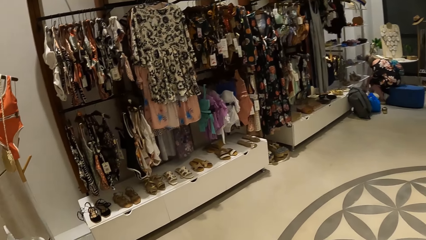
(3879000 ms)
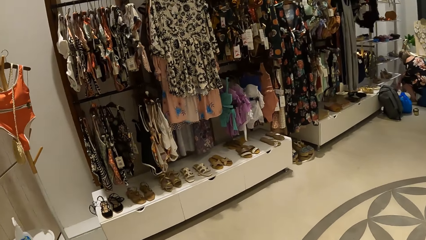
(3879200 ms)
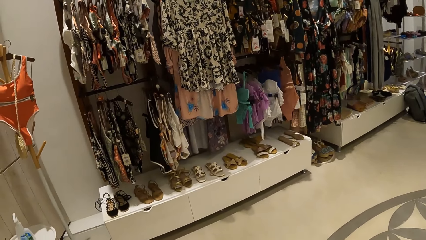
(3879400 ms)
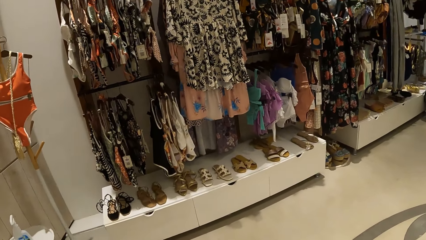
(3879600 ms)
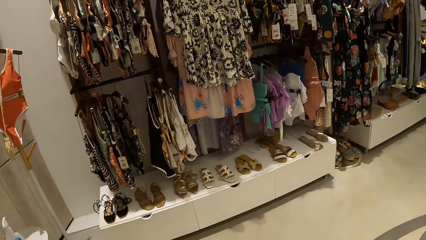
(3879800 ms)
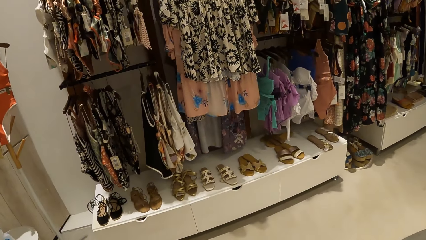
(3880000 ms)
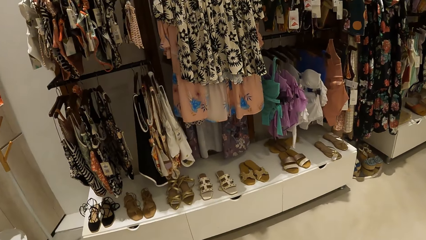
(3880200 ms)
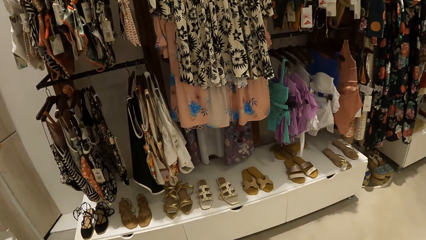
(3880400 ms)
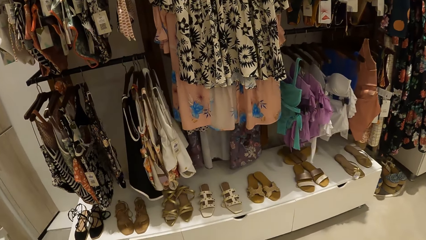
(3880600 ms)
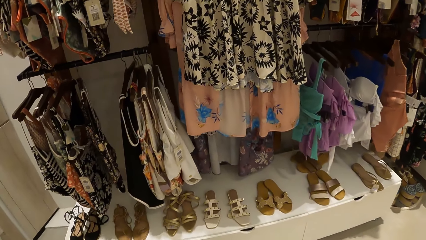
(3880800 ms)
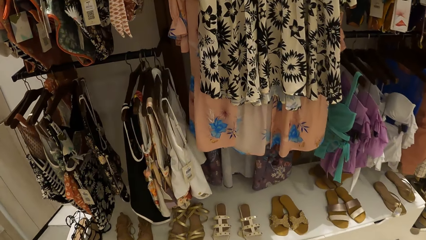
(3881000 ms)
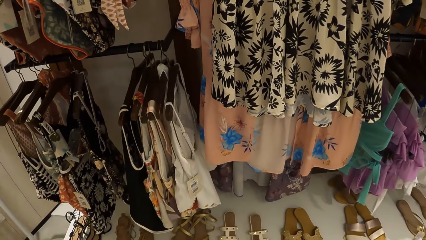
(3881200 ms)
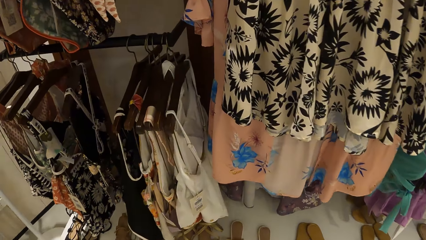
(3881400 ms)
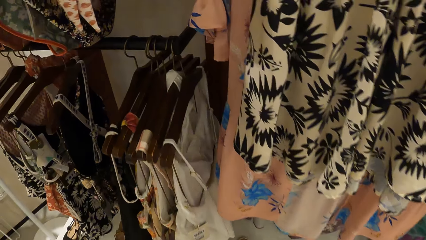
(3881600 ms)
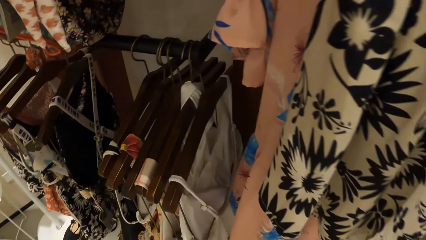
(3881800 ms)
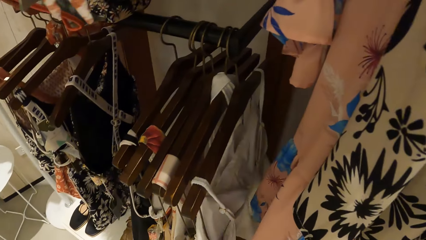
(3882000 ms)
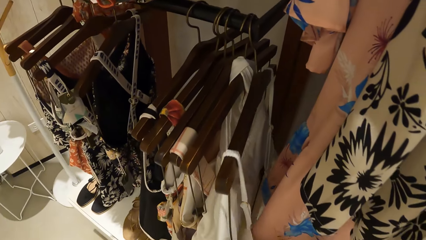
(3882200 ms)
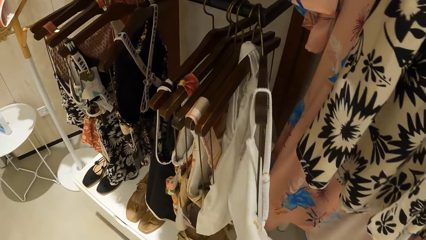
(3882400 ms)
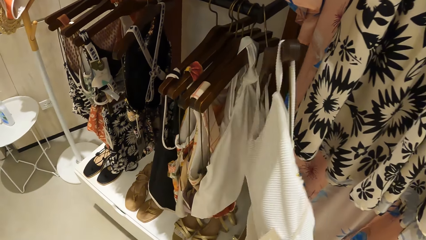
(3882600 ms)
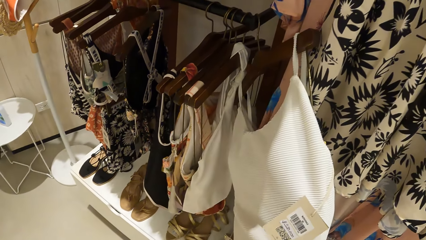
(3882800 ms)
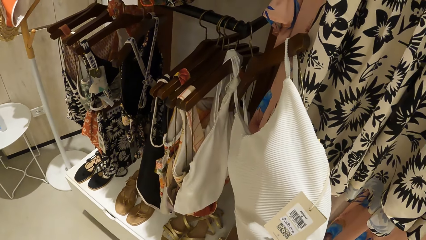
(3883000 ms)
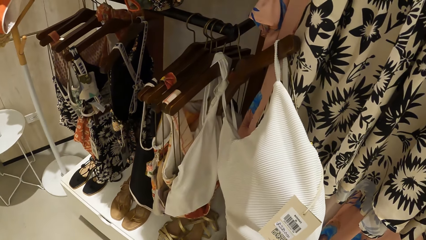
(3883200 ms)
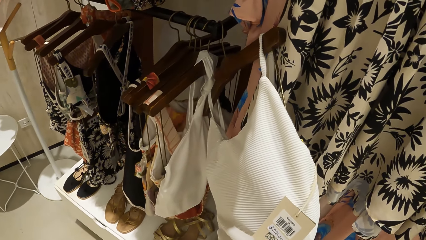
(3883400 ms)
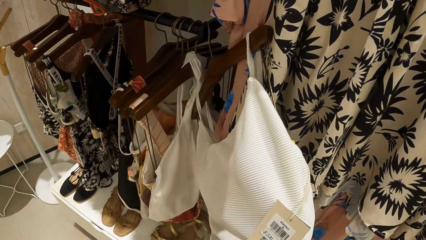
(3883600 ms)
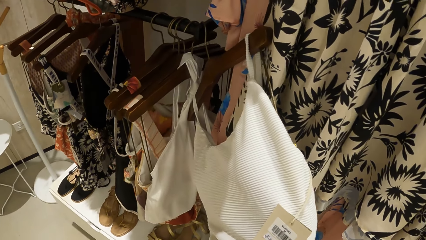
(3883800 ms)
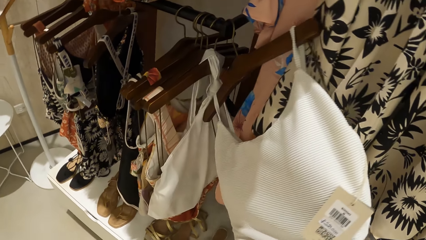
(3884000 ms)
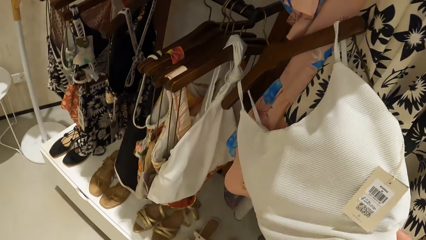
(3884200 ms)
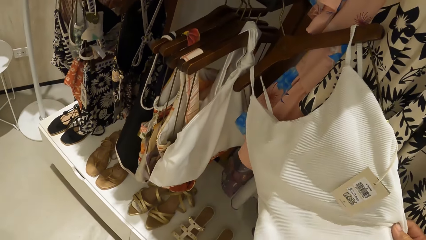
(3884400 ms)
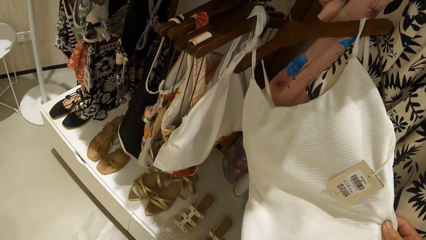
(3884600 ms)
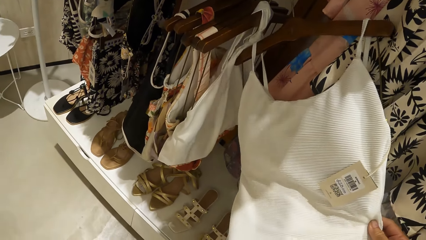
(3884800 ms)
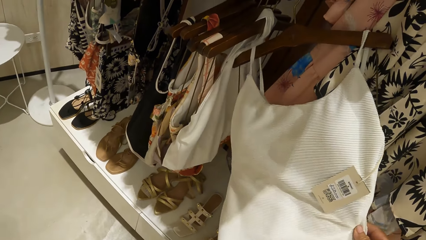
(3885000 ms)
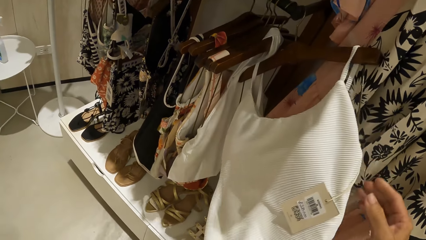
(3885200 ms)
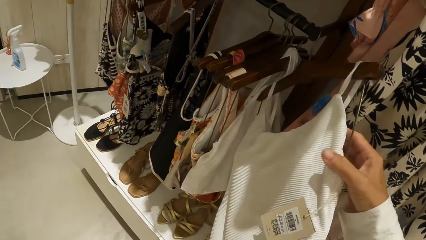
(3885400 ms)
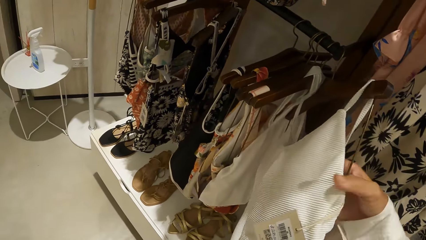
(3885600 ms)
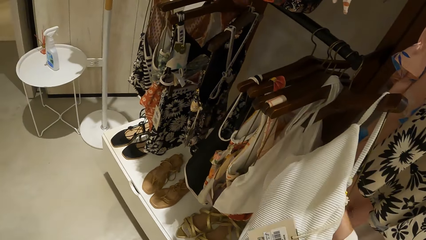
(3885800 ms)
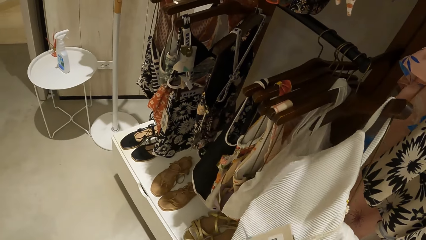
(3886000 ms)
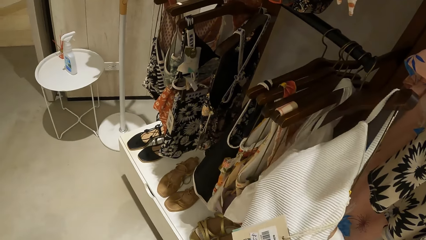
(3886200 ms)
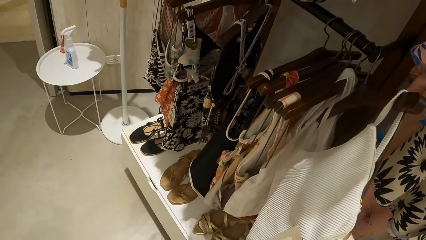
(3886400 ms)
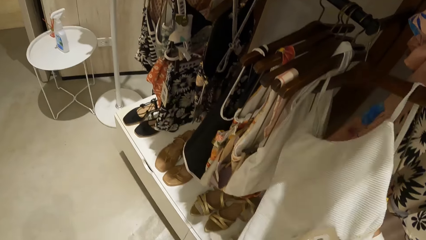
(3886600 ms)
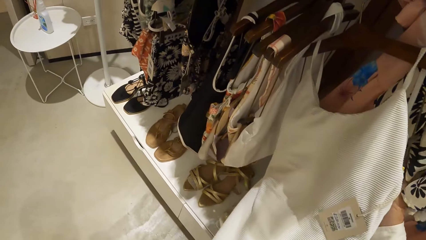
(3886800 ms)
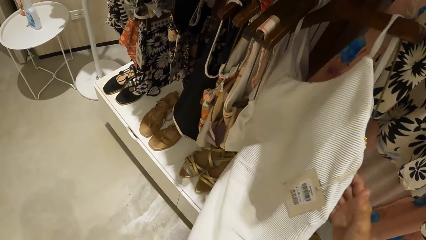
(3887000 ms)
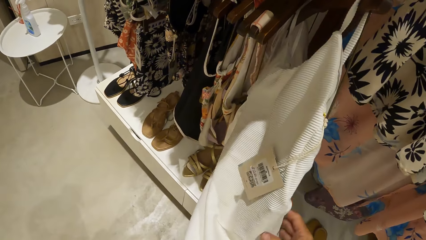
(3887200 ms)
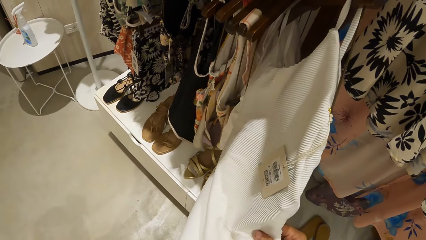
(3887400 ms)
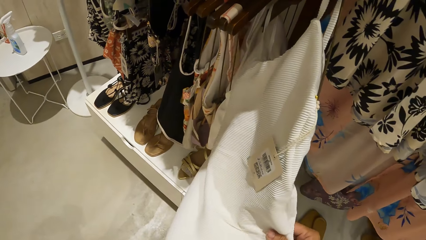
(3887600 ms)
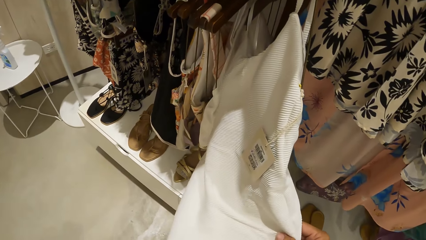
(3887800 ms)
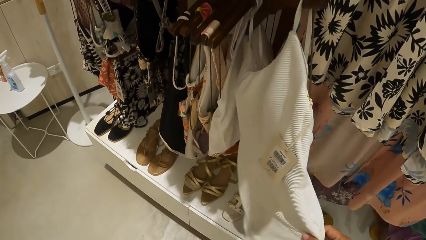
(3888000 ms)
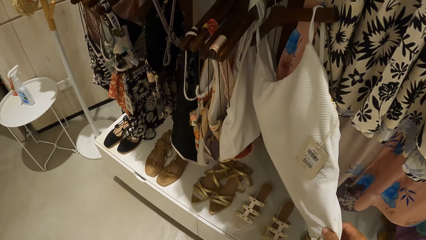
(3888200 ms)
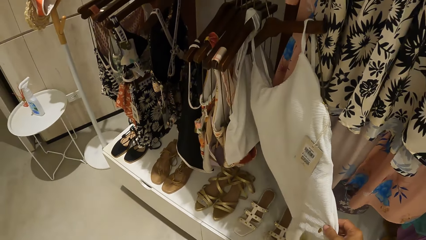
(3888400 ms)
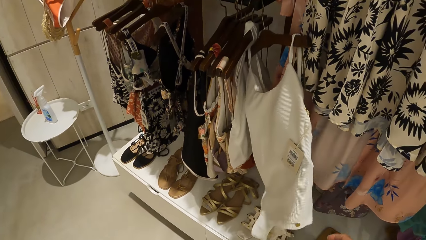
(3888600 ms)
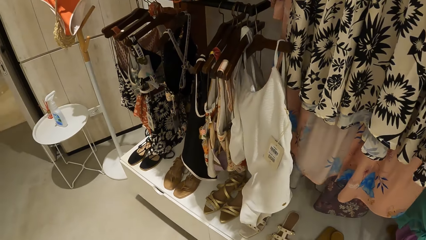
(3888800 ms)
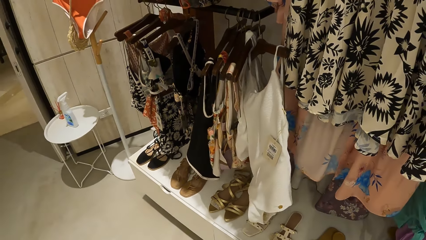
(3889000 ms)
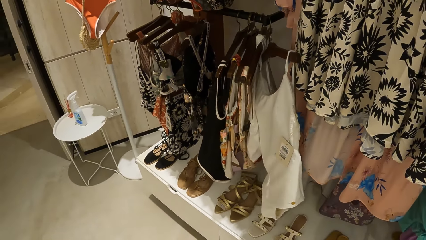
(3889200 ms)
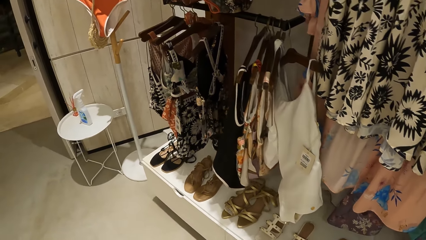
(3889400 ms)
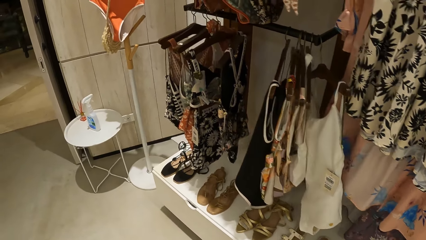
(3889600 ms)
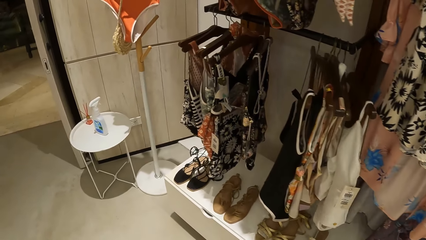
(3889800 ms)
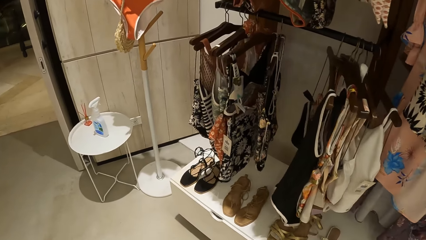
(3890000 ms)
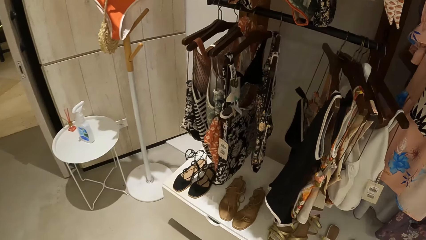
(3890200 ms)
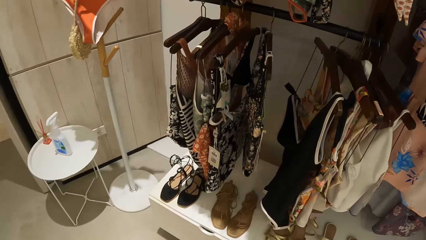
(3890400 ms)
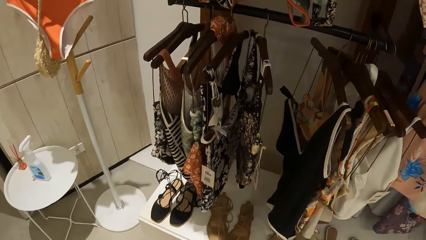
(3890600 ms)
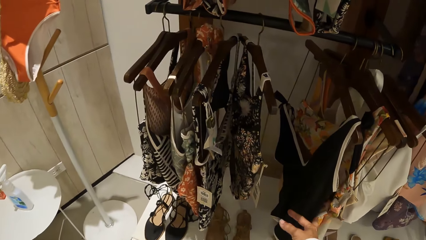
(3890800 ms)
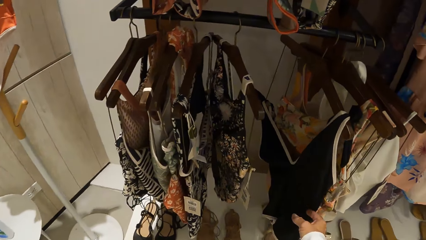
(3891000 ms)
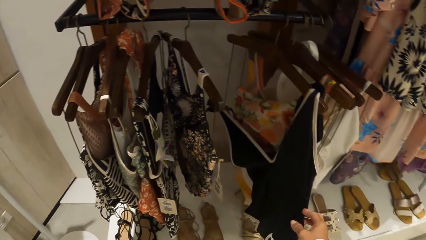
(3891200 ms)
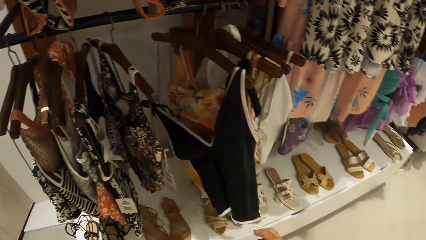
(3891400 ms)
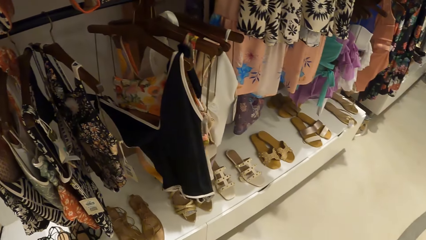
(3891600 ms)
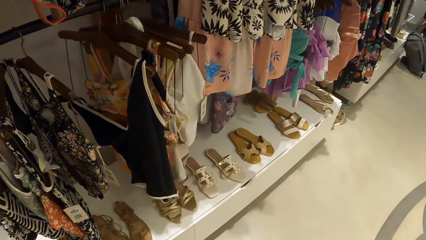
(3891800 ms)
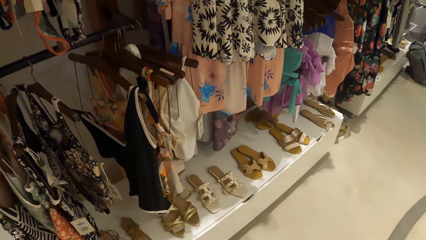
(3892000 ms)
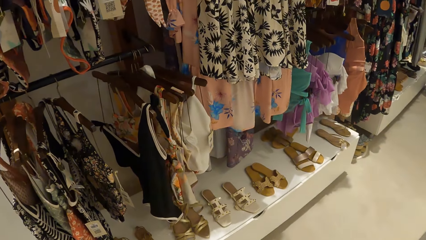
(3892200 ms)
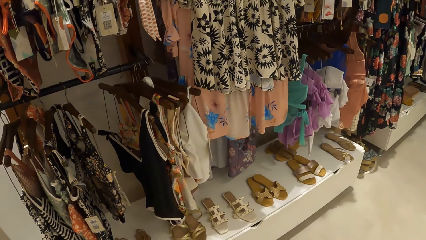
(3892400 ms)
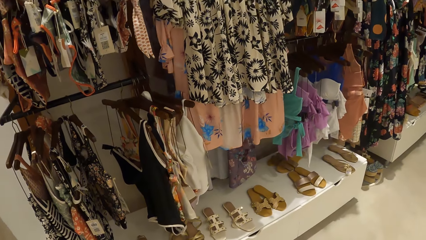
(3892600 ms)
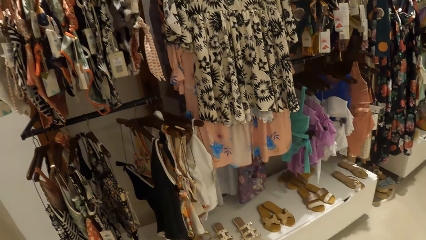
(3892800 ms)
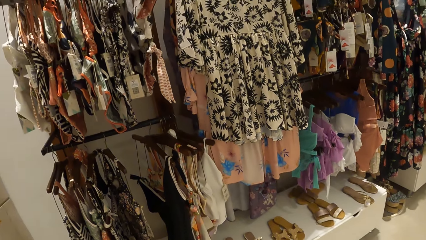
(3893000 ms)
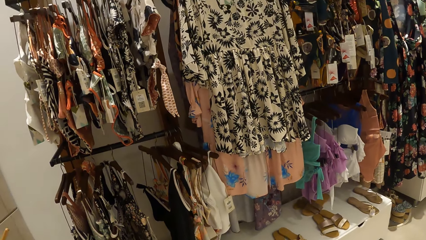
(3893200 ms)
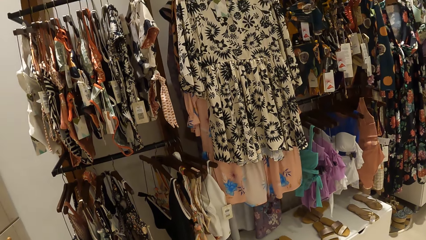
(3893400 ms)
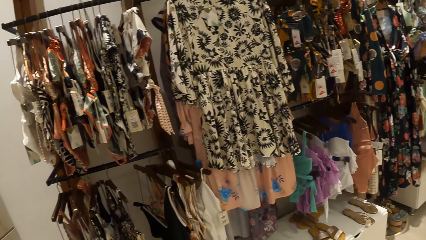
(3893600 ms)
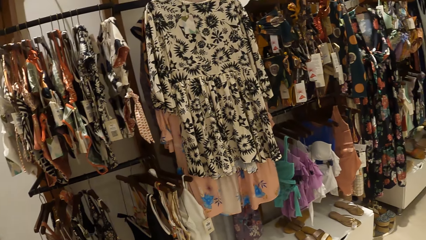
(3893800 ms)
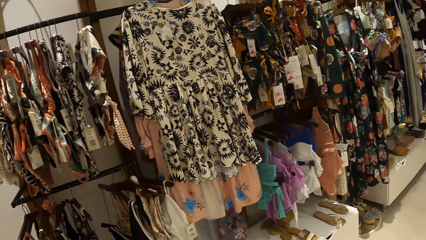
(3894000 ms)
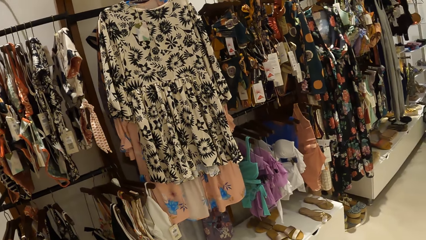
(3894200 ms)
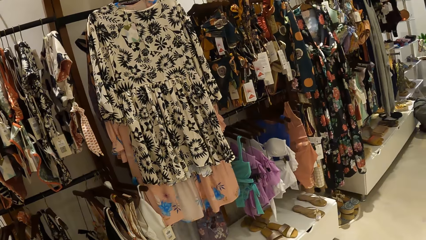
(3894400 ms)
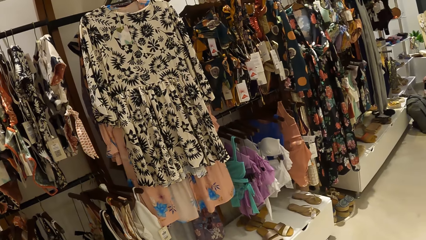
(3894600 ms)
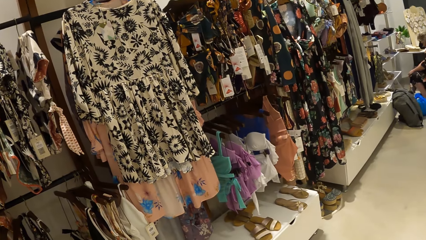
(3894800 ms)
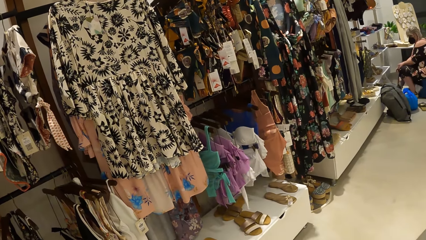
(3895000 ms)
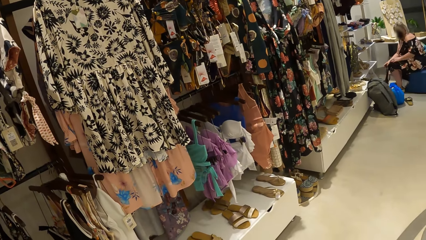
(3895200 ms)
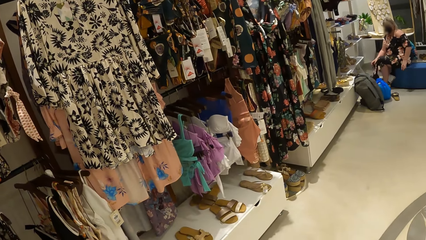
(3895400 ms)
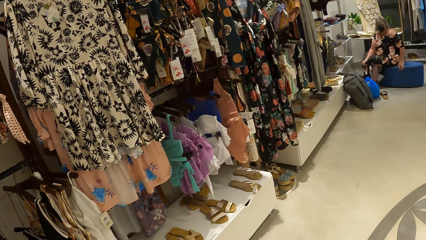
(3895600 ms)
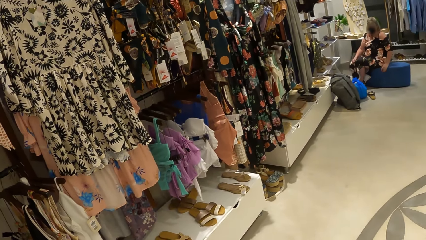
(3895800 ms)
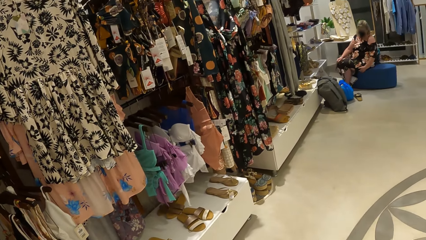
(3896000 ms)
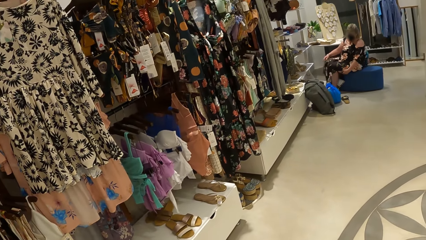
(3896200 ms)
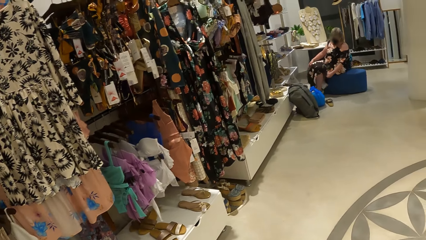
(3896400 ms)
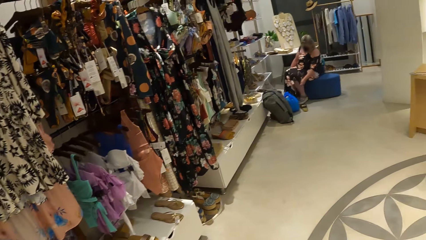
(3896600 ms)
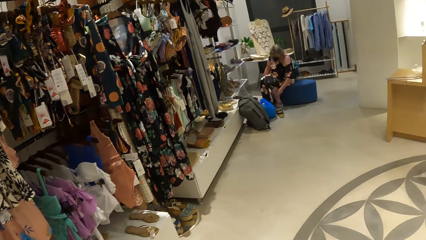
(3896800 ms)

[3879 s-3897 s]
The camera wearer touches the clothes. They check the swimsuit. They look around.
